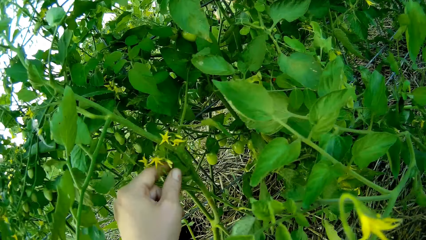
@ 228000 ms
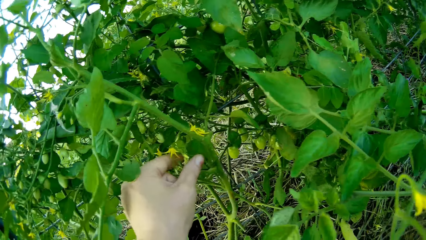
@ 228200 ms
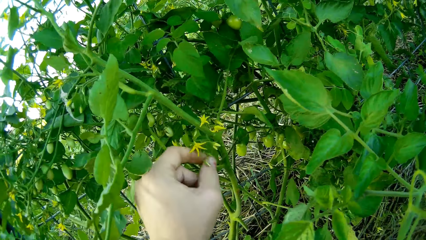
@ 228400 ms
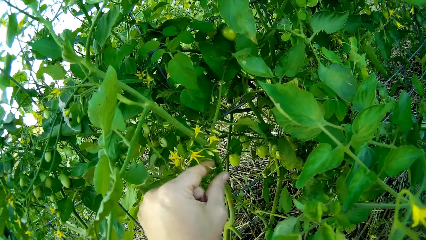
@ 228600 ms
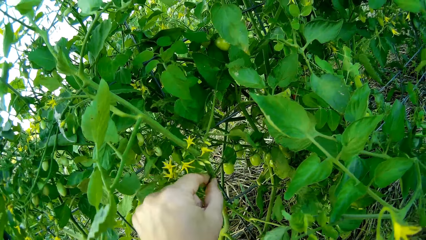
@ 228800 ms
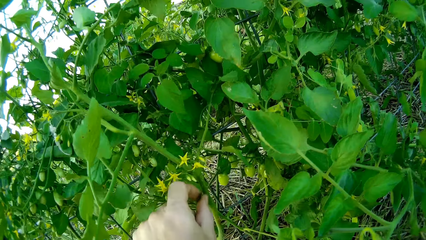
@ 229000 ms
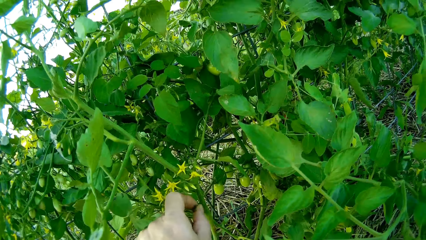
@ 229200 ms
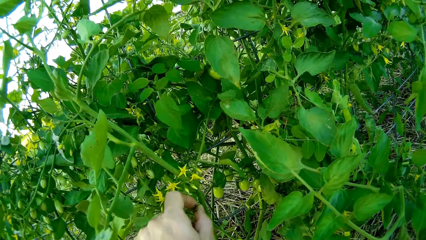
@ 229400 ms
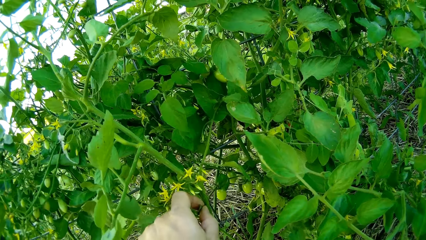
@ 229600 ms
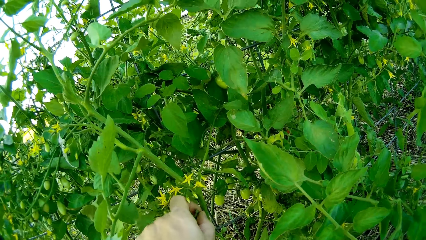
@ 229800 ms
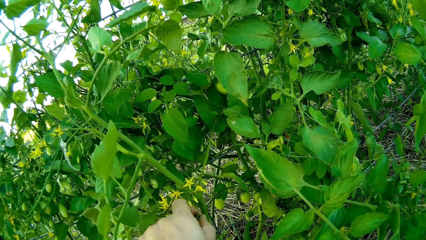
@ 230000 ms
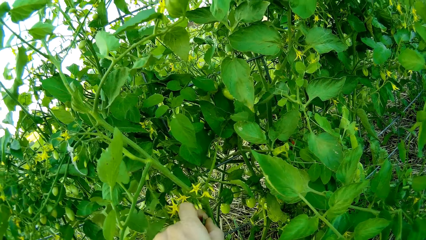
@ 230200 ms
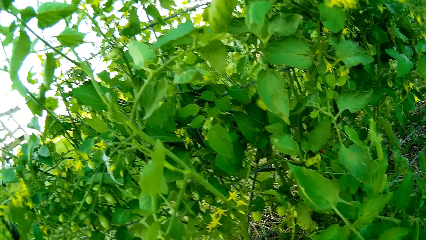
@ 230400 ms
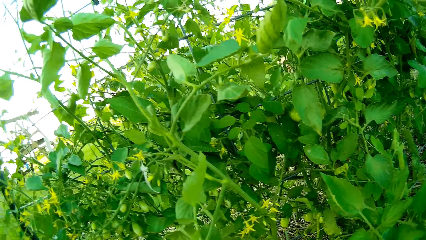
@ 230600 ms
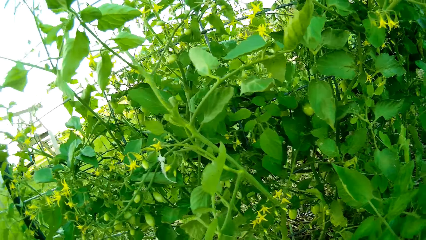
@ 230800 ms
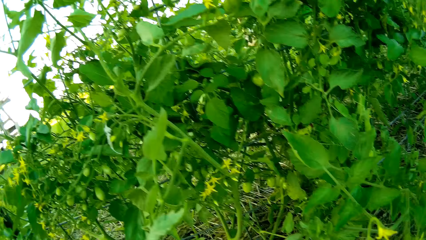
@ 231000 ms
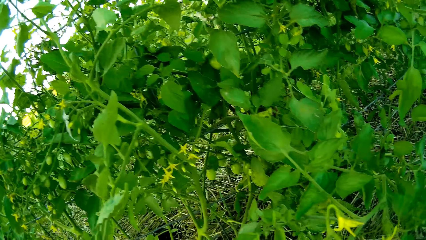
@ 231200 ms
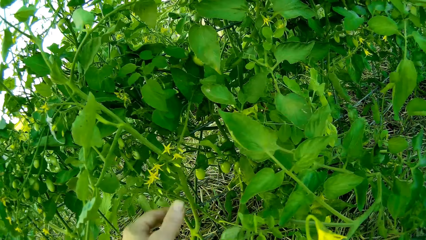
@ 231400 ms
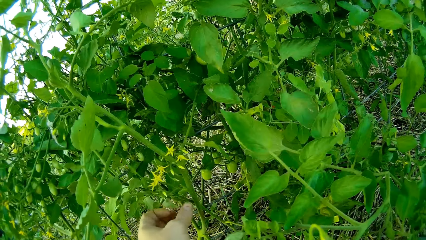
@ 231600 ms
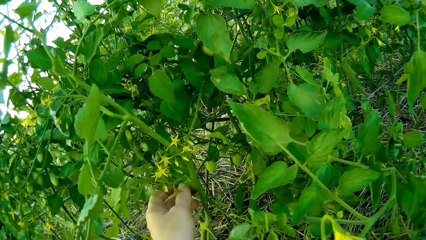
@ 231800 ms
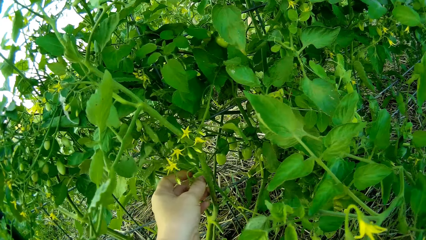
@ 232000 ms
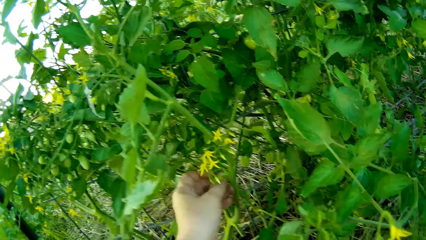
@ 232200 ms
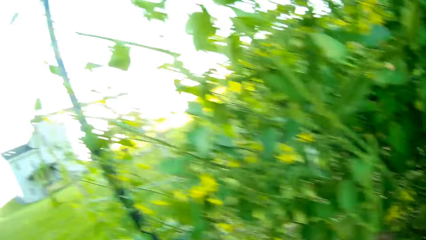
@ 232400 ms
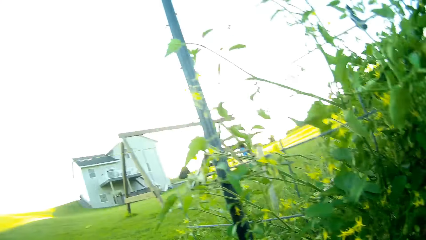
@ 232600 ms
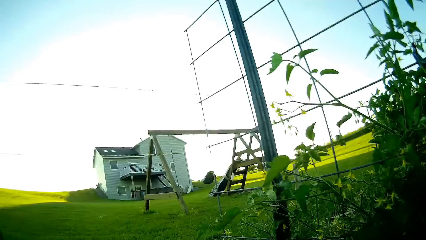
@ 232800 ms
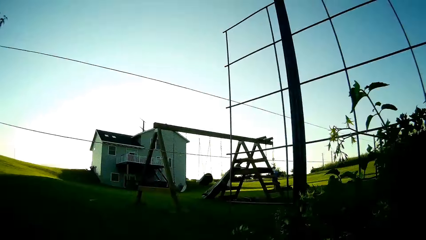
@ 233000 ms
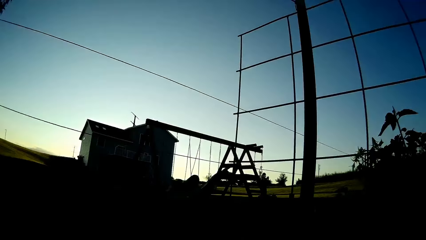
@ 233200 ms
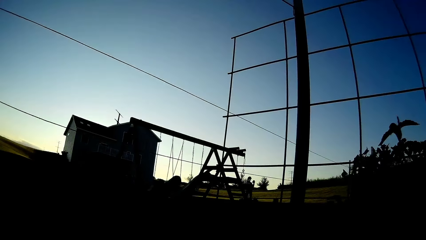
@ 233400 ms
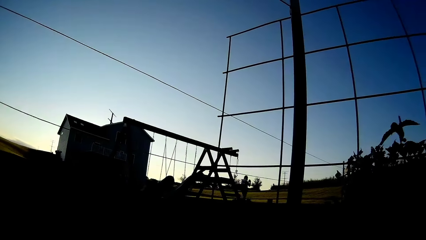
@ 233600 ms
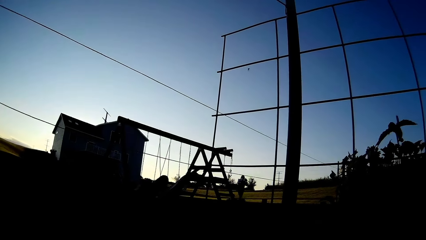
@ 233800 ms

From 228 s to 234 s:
The camera wearer touches the plant. They look at a person.

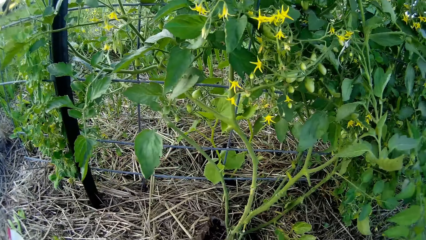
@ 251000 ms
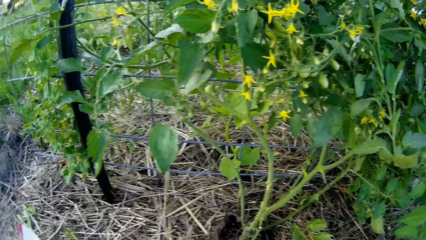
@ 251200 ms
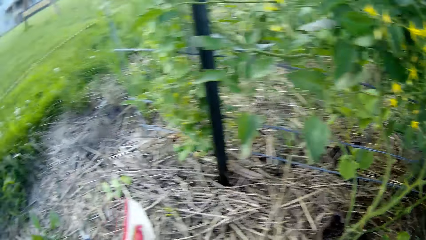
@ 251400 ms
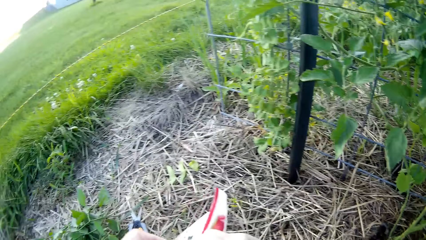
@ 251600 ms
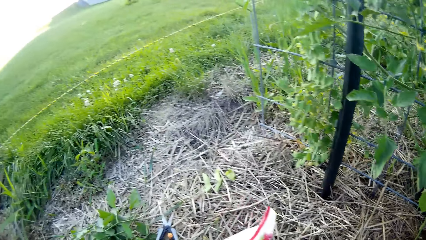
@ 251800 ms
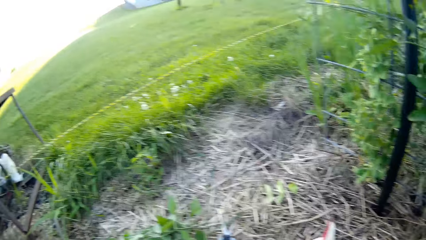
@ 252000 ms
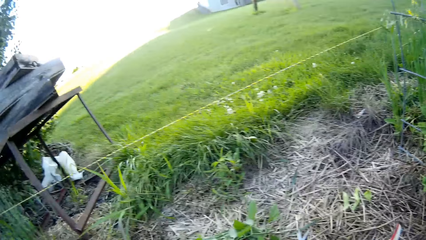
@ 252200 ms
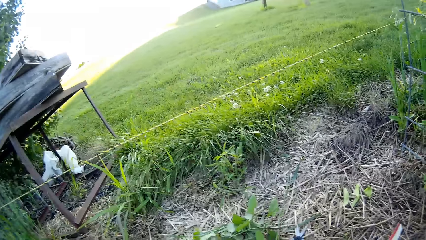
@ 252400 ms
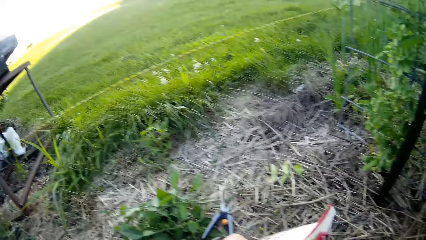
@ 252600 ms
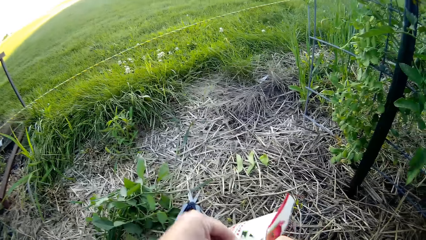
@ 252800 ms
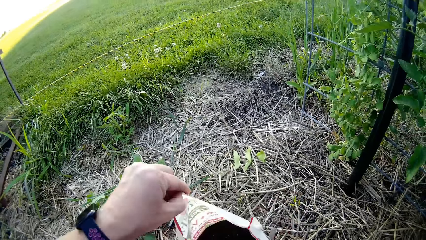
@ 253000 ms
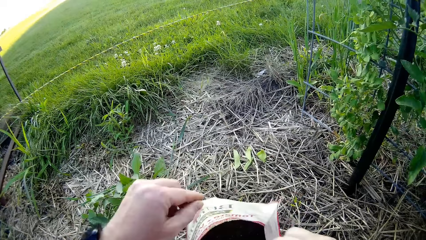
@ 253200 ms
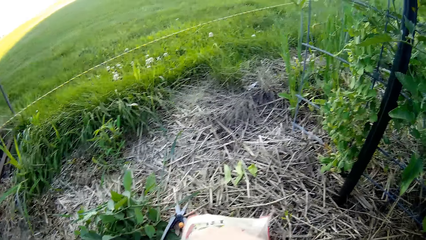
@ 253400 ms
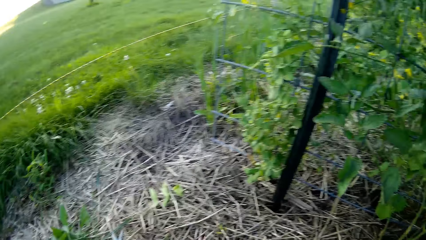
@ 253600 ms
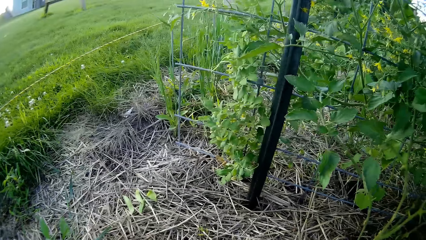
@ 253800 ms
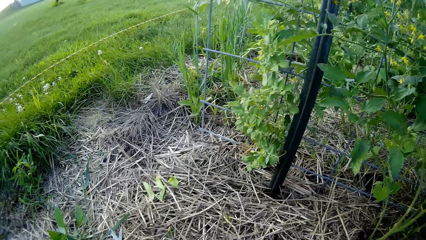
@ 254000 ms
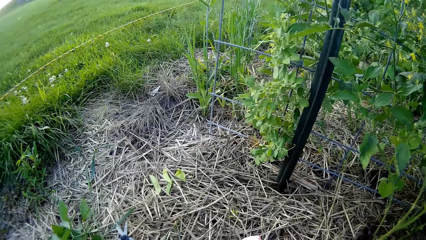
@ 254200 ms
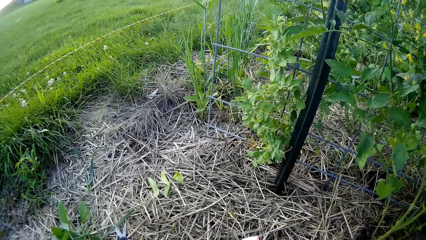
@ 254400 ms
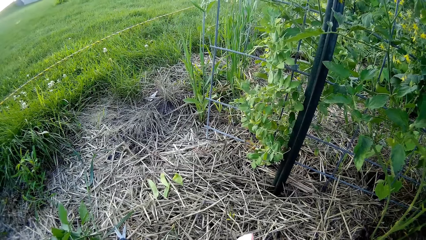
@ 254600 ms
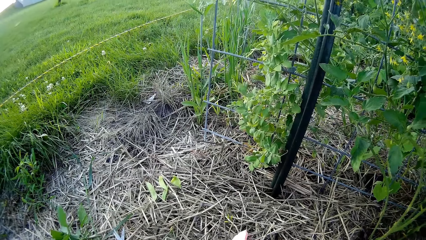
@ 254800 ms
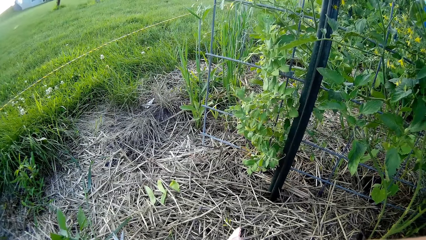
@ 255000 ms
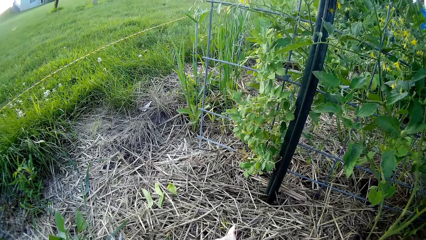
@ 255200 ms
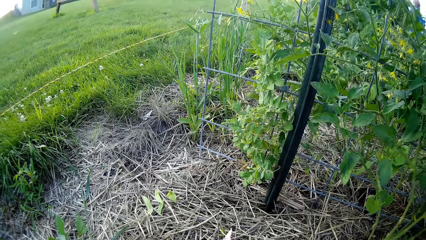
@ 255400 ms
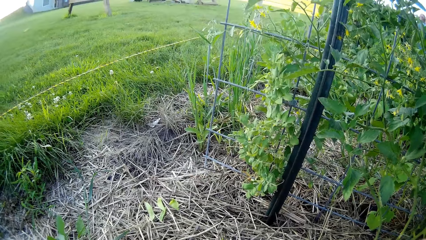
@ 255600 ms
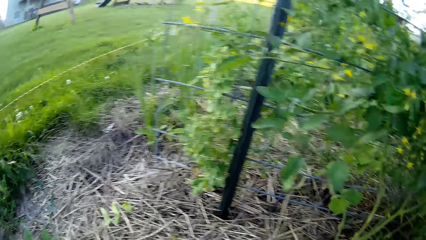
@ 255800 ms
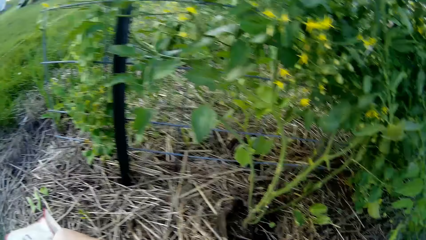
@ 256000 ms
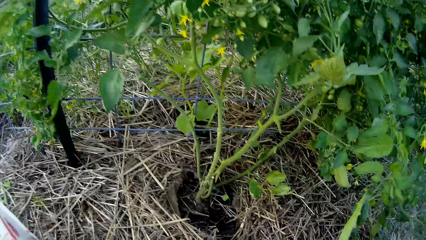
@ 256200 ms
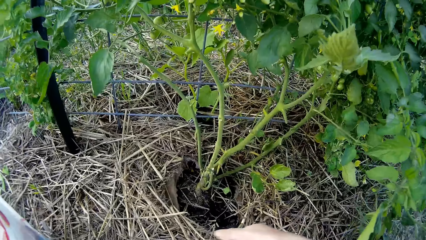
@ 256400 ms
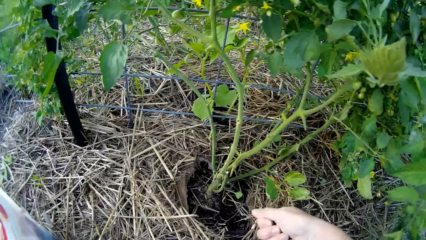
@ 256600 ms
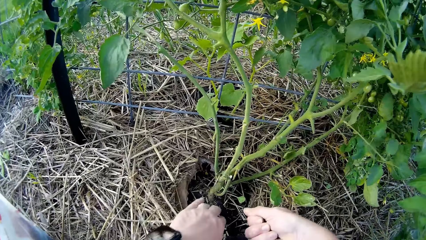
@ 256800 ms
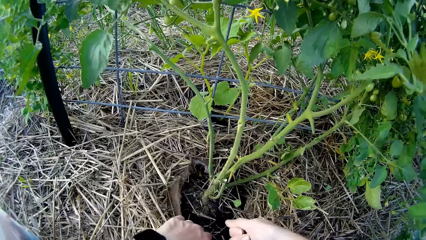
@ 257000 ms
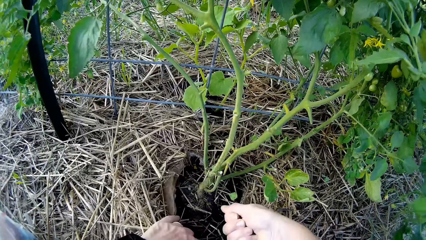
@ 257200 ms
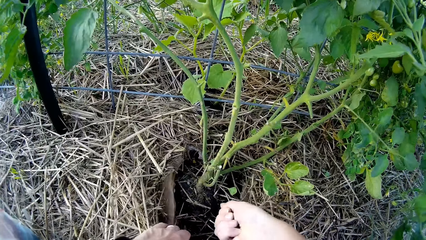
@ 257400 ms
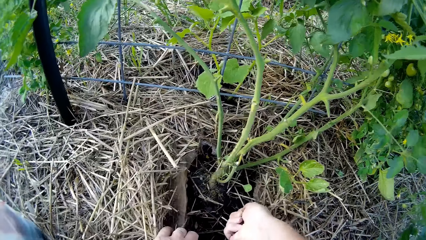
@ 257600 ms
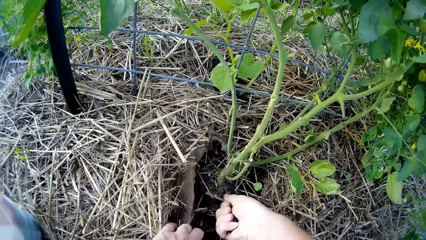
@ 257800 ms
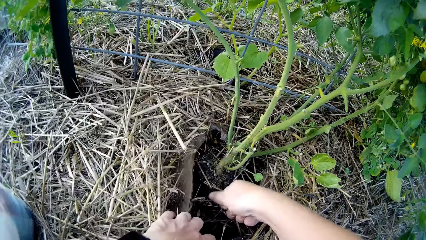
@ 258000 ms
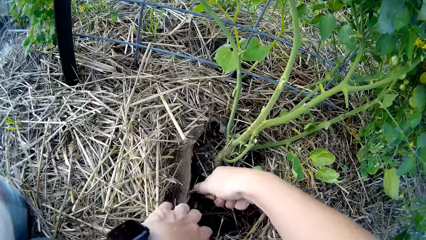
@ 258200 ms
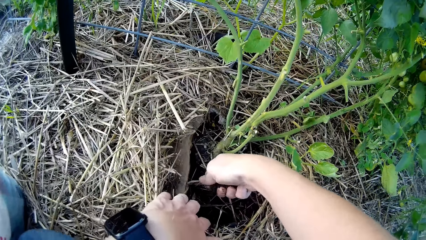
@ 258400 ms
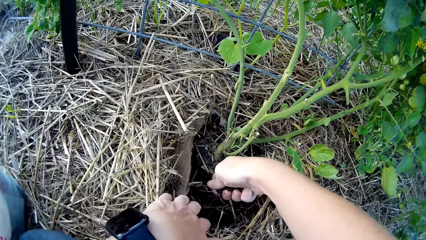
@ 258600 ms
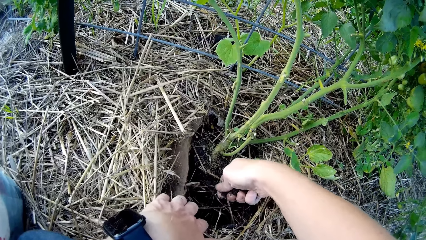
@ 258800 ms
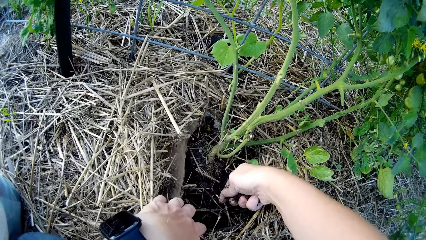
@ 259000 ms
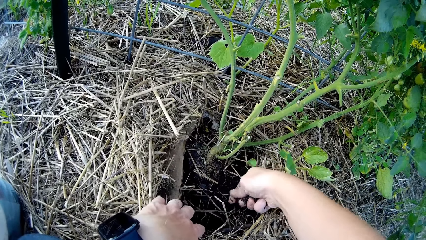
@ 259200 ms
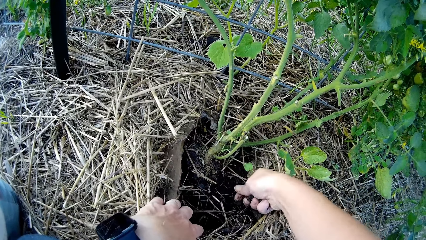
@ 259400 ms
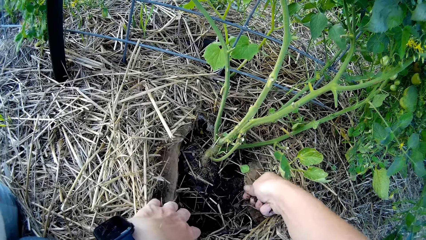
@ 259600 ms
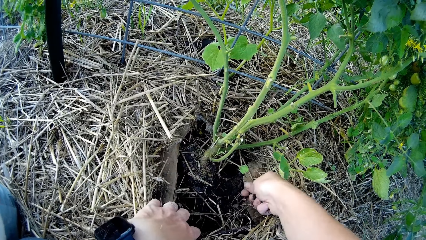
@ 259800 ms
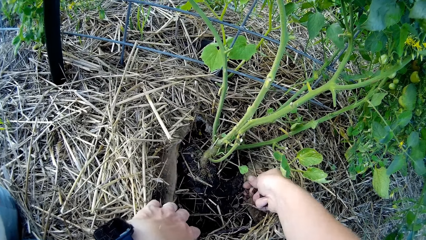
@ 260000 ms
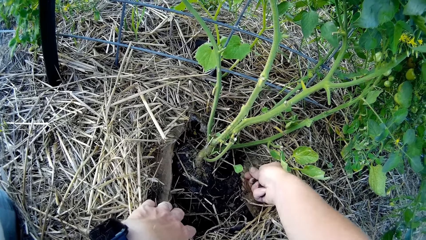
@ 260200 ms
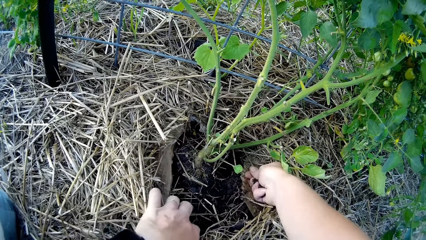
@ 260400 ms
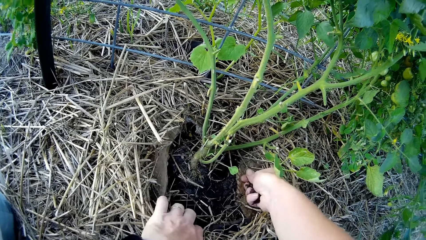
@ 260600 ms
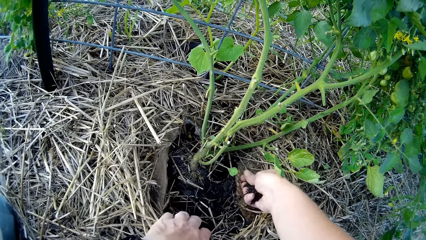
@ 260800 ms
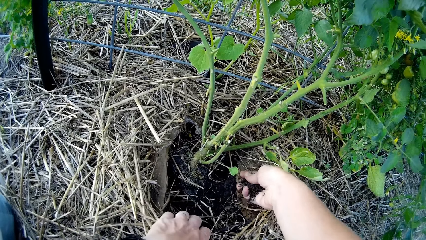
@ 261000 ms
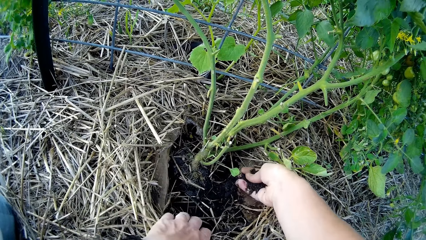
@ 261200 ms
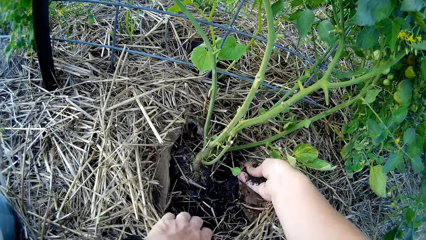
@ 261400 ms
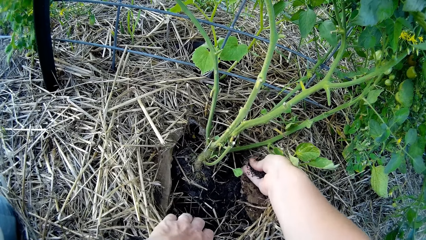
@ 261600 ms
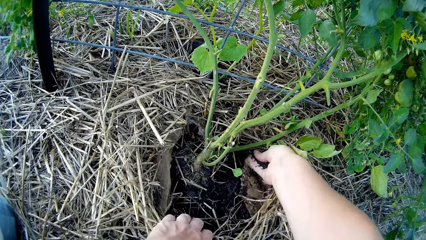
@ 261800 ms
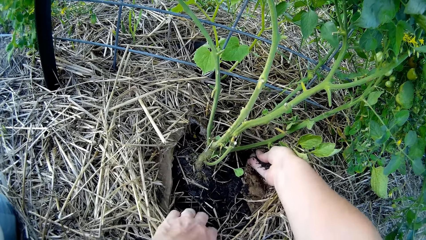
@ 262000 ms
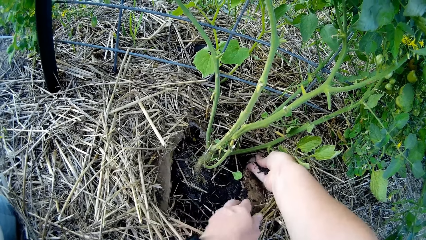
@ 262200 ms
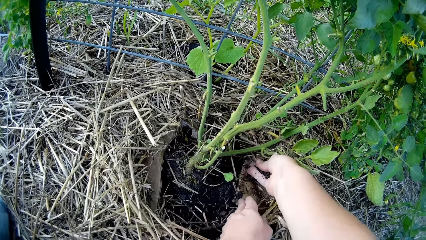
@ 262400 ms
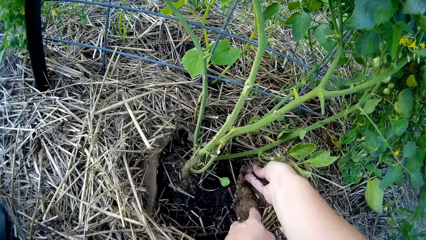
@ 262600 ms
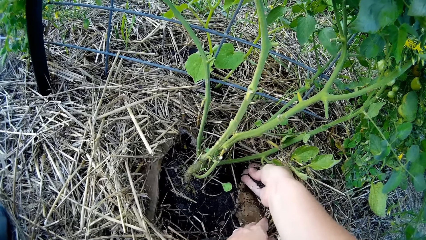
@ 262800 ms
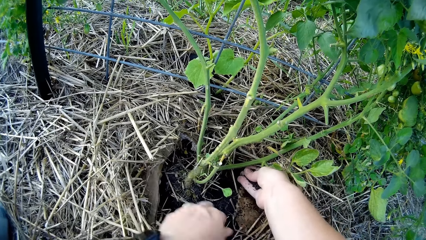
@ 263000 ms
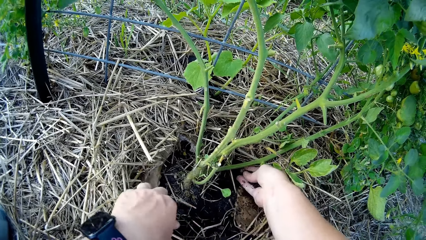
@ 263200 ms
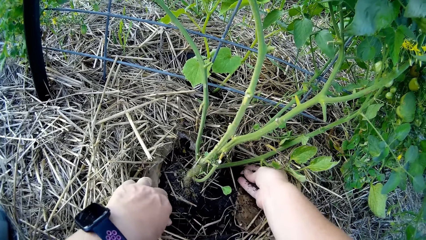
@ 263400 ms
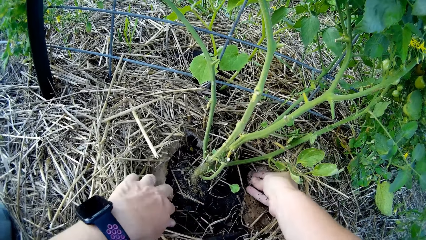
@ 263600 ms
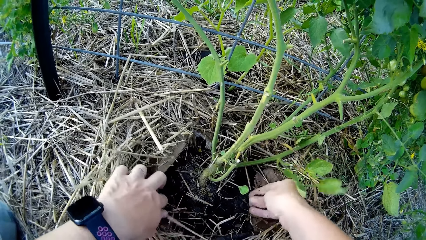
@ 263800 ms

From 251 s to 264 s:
The camera wearer opens the sachet of top soil or packet of grains. They spread the top soil on the tomato plant.
